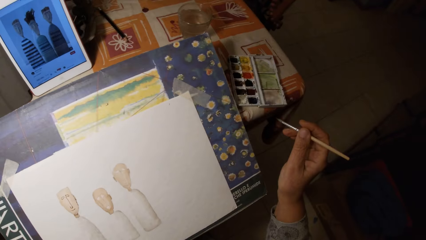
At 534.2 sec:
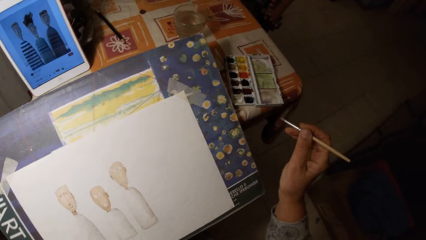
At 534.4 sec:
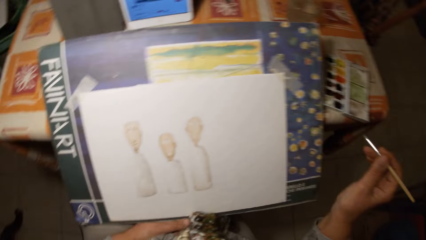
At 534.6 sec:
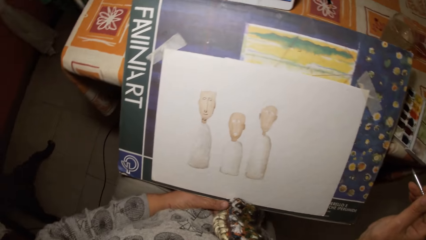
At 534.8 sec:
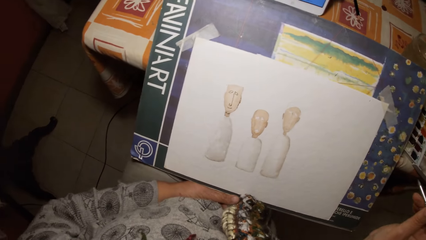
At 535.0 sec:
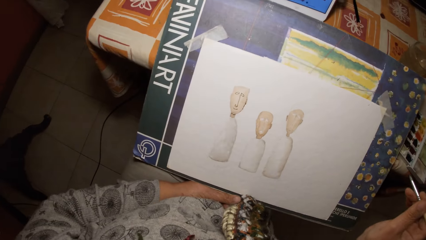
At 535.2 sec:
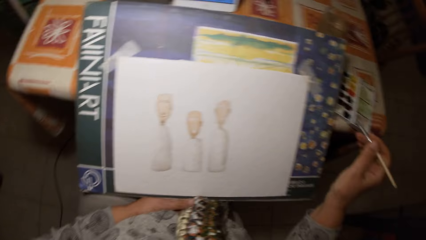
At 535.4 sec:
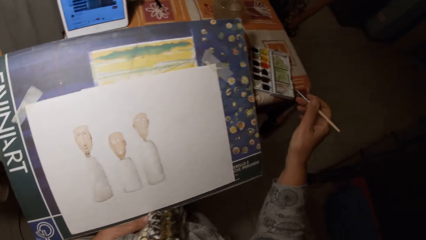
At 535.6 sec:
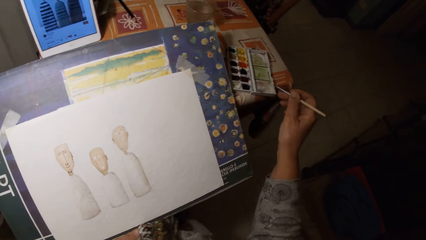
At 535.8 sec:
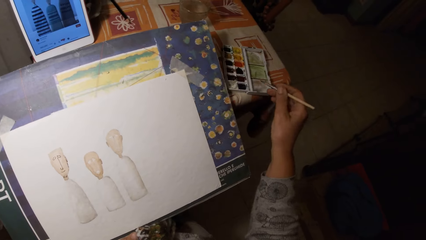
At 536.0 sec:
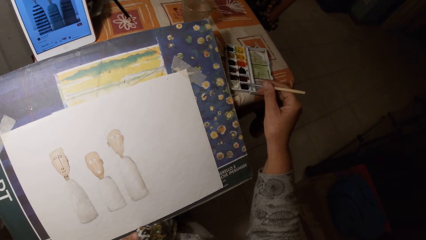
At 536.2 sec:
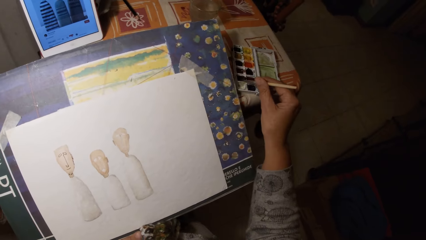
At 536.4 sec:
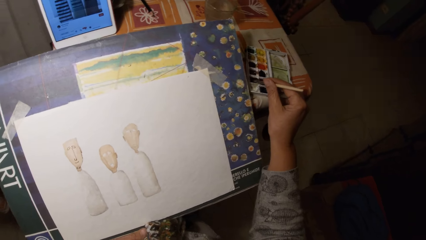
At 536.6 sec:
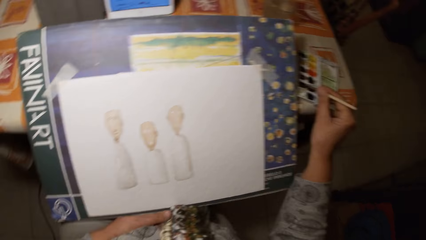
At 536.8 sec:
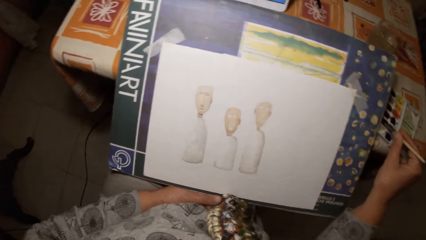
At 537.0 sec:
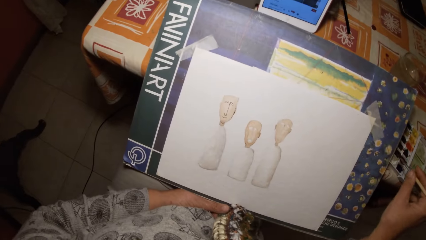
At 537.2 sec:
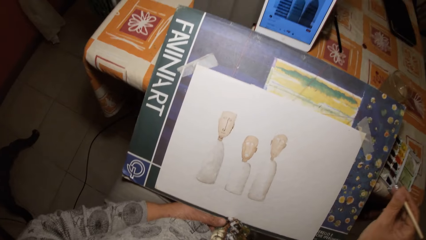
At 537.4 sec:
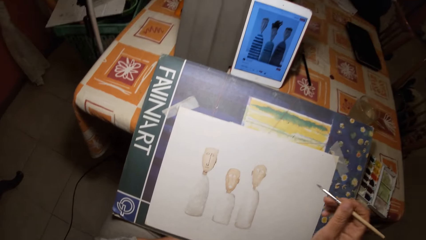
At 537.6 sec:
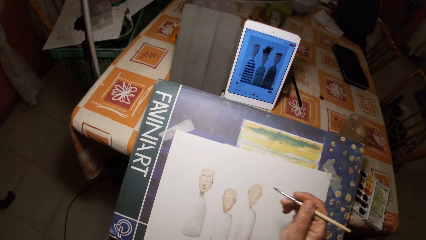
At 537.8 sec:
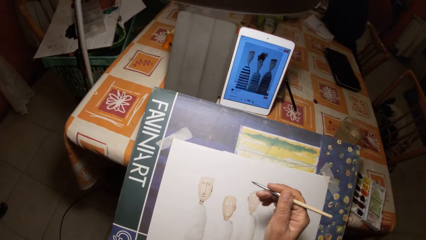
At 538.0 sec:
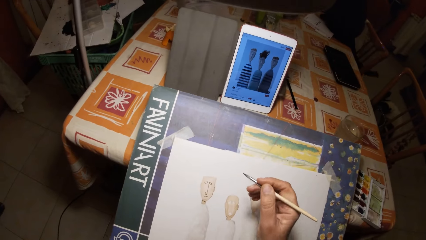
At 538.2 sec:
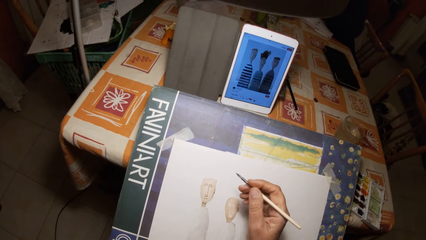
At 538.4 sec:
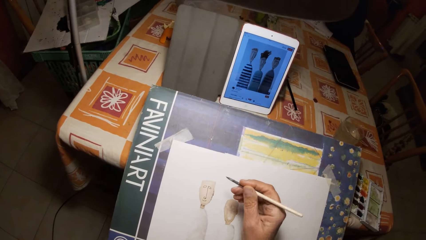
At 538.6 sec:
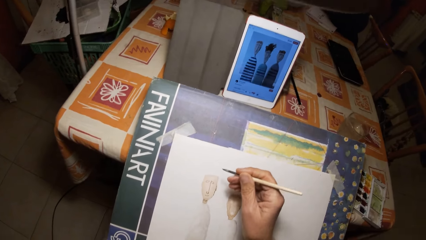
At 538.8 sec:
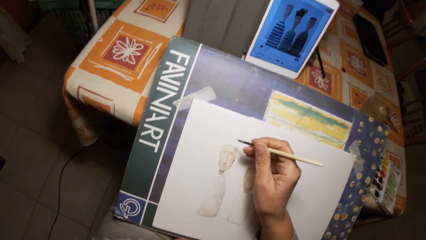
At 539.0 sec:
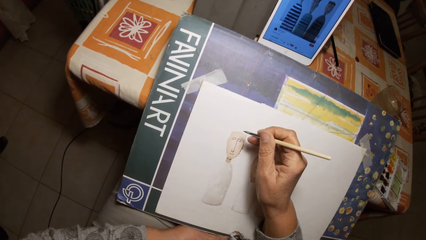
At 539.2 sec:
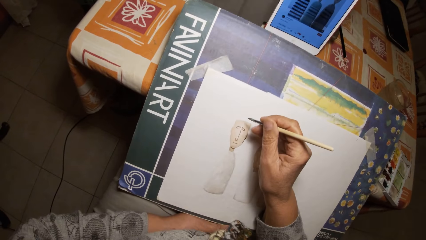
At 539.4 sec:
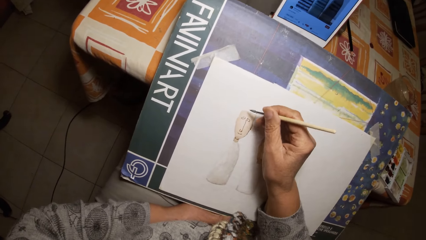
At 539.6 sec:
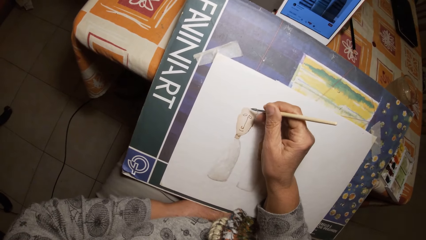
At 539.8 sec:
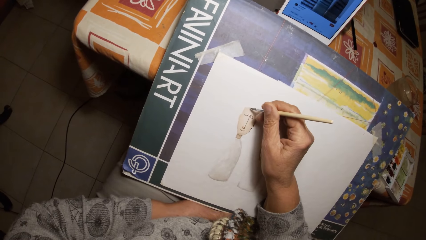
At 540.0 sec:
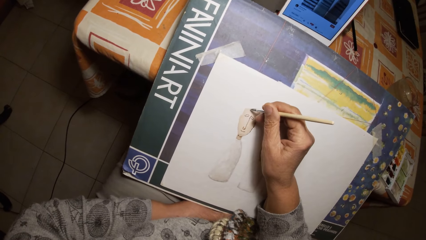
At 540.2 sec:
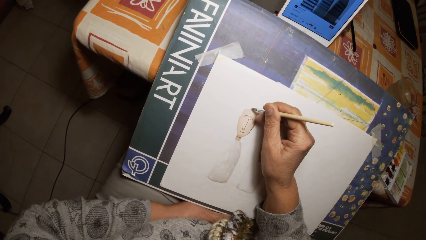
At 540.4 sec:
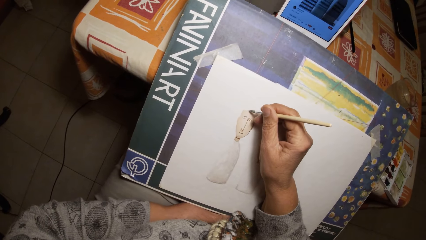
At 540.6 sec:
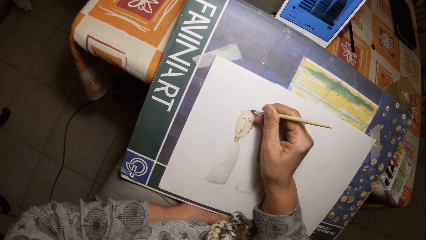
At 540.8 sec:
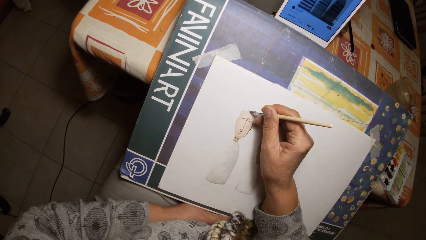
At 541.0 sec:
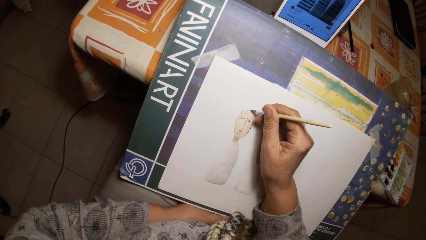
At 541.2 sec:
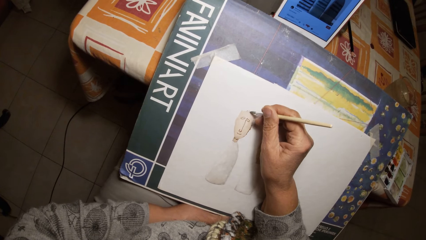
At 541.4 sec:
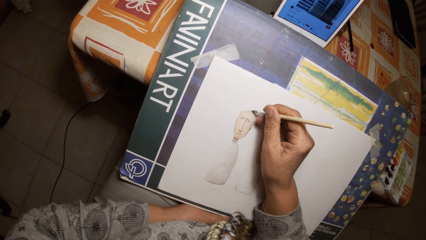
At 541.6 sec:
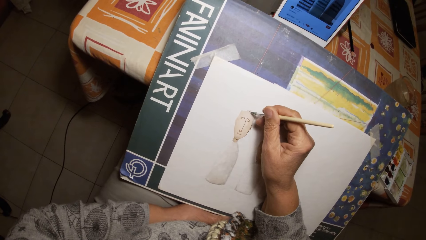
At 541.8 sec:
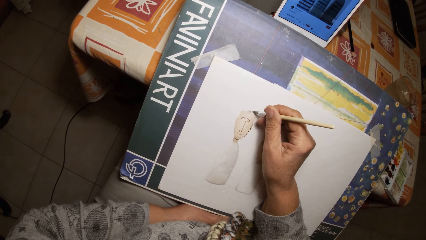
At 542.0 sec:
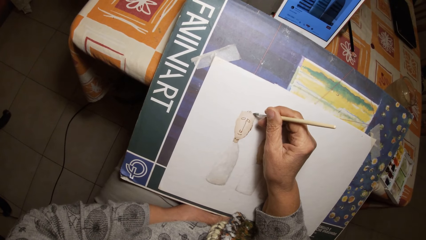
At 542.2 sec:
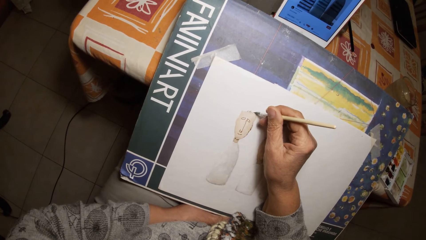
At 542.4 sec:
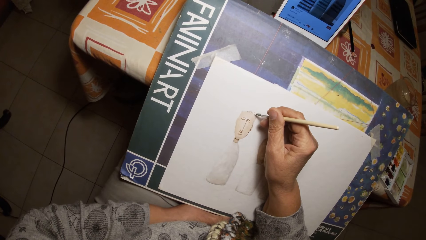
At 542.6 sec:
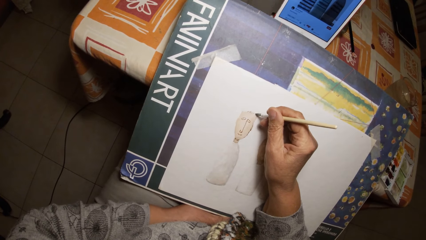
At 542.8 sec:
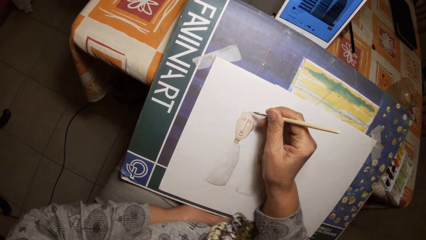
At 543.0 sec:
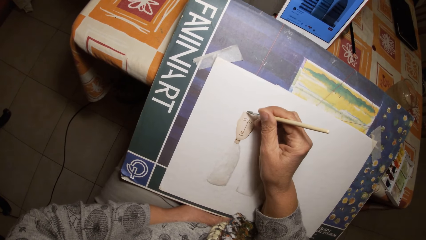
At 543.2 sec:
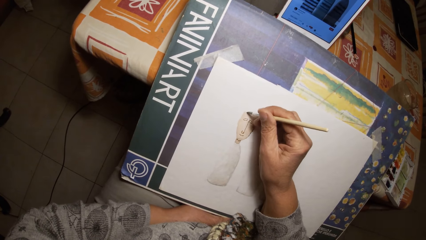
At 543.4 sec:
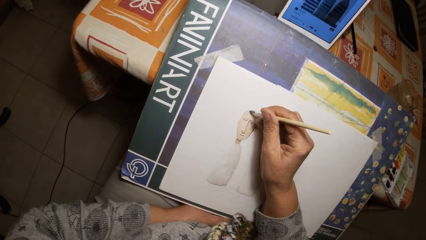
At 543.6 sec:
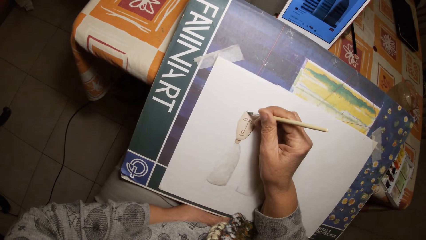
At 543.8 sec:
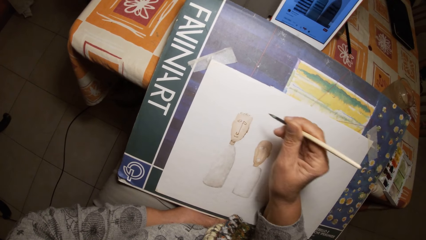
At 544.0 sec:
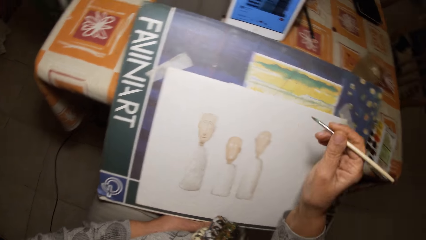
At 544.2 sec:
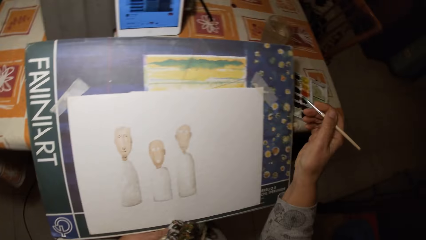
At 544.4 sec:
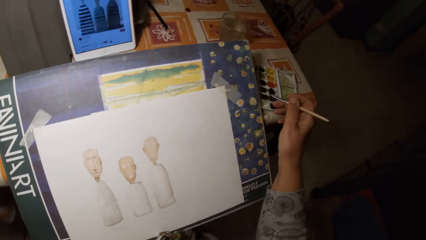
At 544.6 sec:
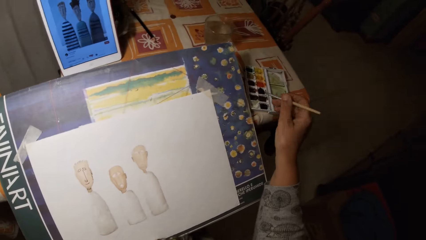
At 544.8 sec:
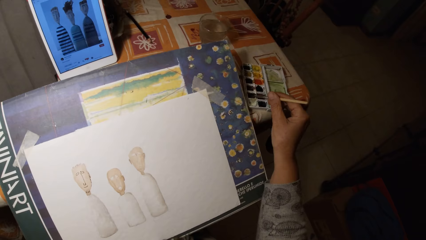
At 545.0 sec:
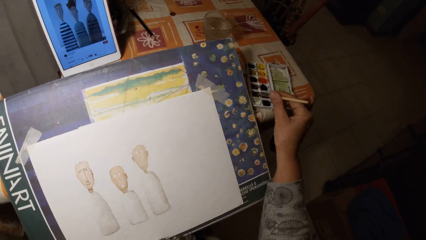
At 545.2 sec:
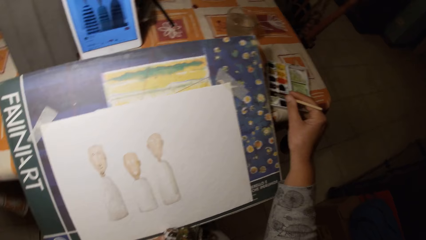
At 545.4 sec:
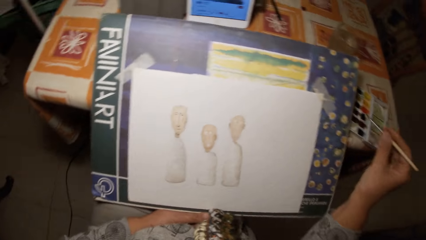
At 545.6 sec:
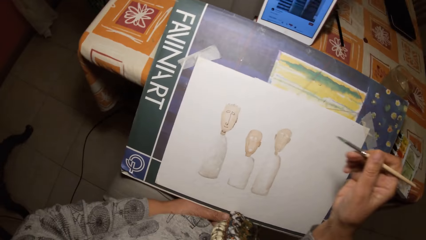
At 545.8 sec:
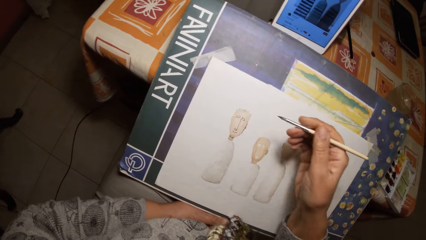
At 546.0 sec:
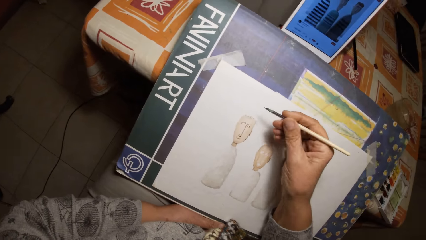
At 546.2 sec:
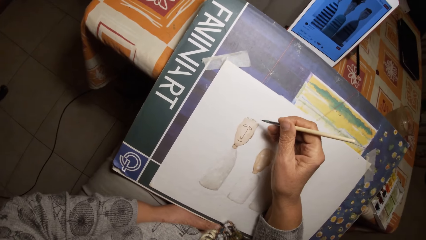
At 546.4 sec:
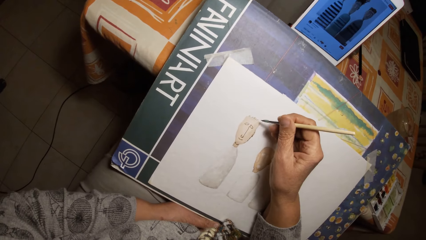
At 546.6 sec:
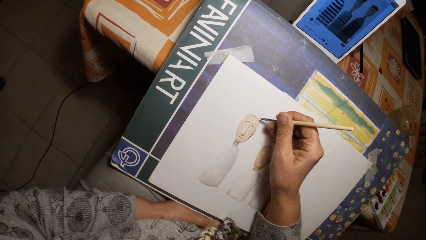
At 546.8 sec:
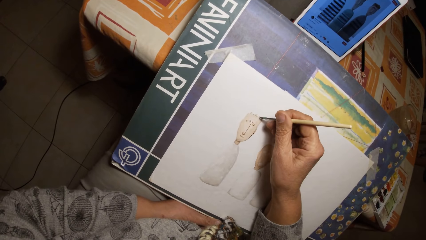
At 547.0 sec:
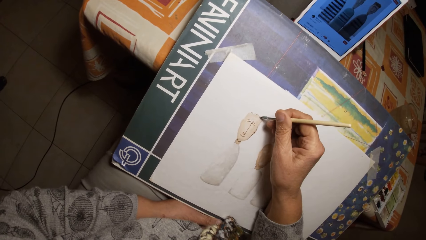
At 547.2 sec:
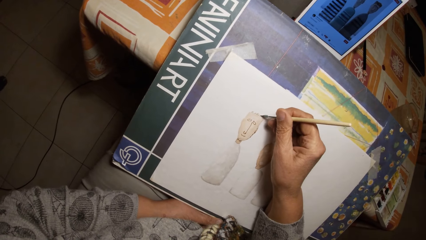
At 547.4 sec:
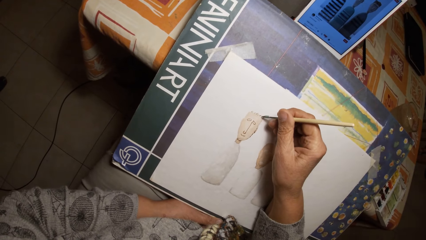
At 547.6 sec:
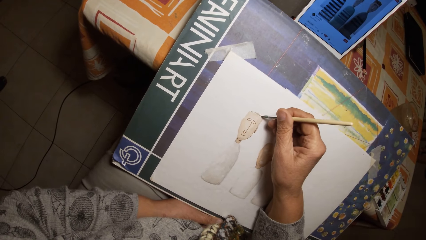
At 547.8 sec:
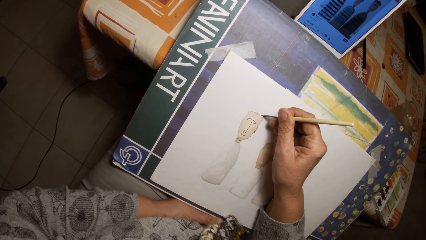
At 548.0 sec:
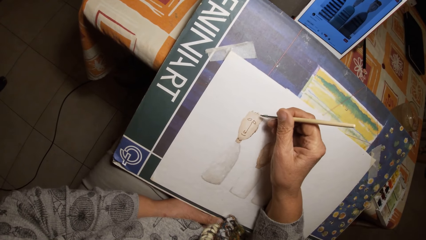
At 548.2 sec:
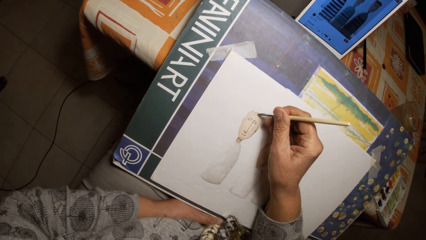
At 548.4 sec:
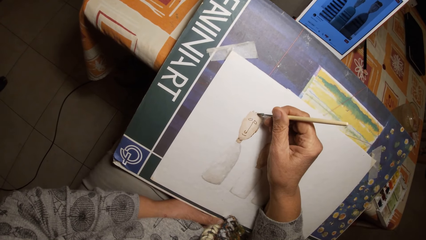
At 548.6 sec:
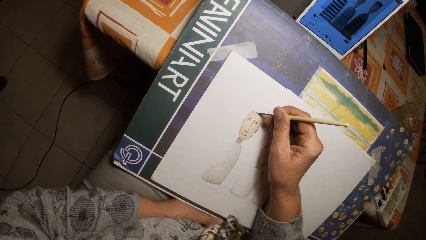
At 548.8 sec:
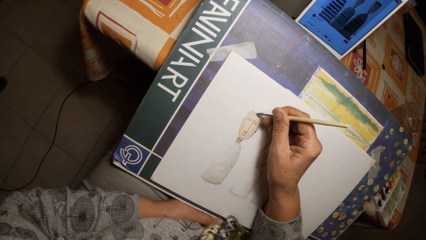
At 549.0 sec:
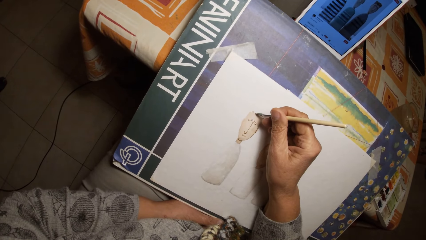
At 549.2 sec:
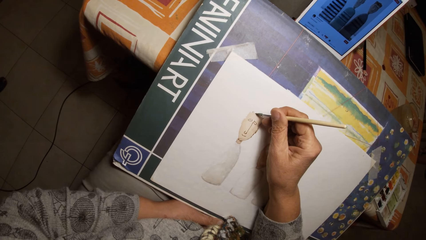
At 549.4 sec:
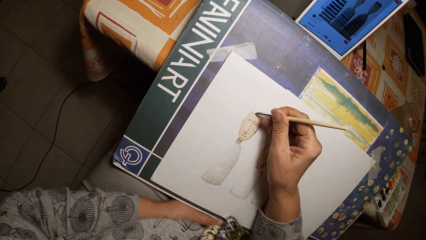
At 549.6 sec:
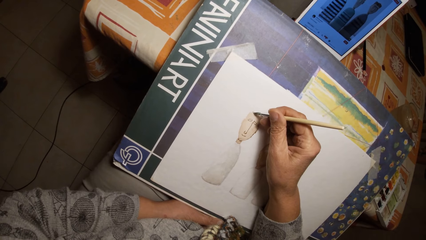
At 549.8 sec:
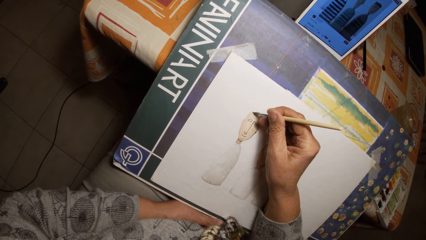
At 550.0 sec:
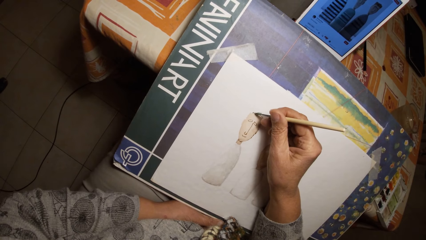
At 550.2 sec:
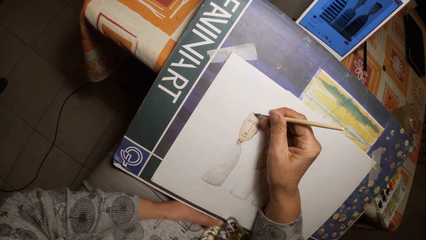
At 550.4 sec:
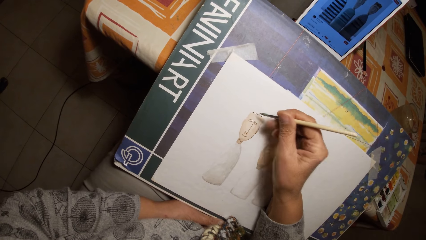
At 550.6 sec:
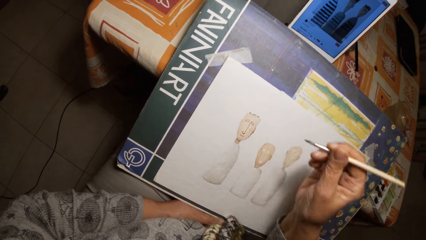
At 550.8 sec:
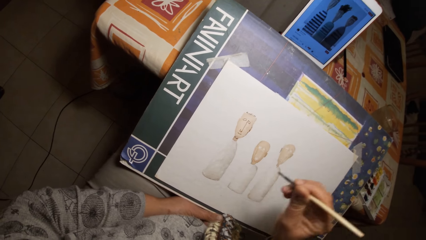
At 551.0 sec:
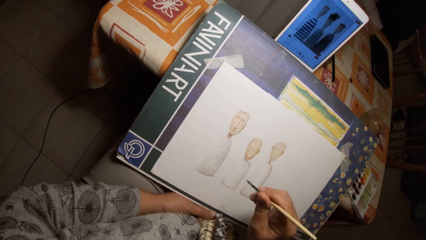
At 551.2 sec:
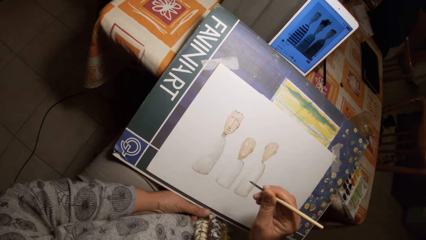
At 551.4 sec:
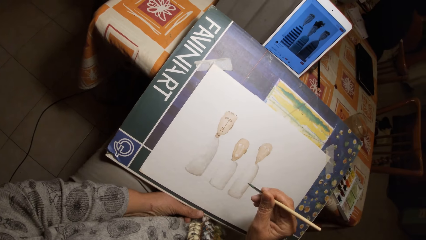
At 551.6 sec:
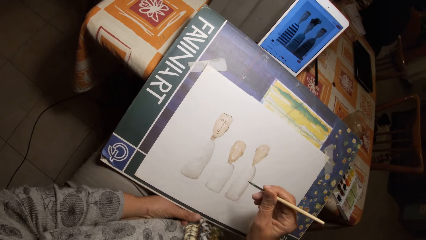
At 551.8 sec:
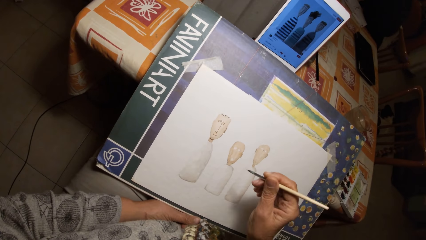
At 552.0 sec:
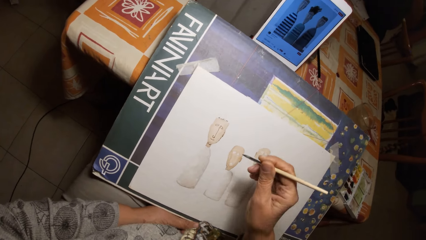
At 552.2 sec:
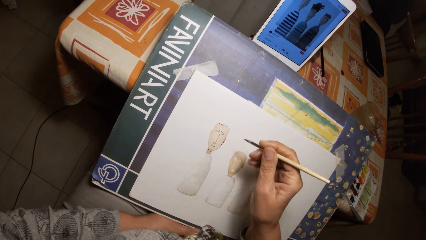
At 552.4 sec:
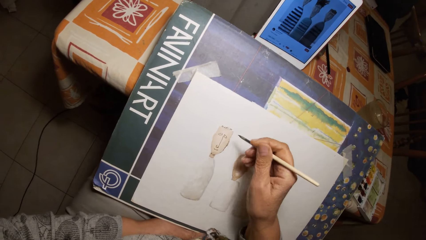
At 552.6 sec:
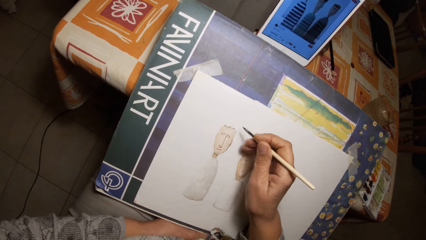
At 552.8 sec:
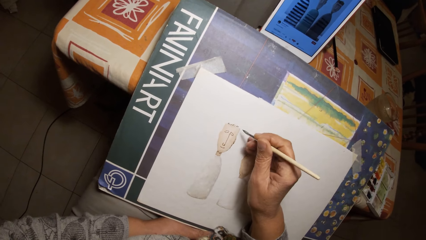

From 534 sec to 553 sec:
The camera wearer takes paint from a watercolor set with the paintbrush. They paint on the paper with the paintbrush. They take paint from the watercolor set with the paintbrush. They paint on the paper with the paintbrush. They take paint from the watercolor set with the paintbrush. They paint on the paper with the paintbrush.
